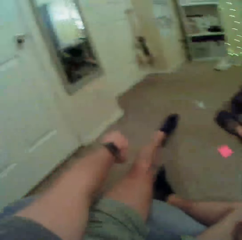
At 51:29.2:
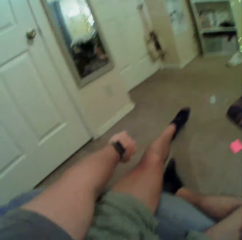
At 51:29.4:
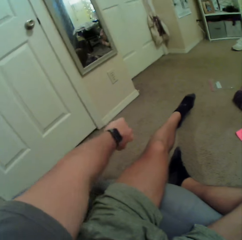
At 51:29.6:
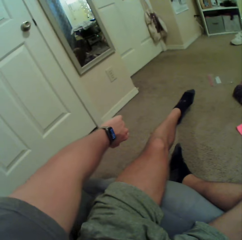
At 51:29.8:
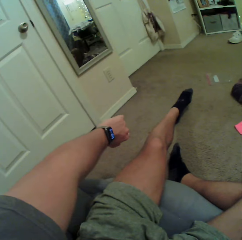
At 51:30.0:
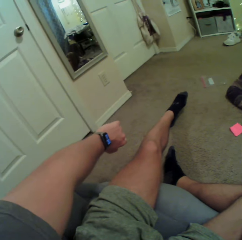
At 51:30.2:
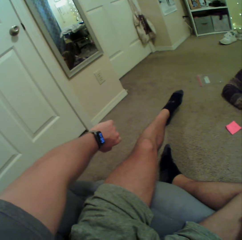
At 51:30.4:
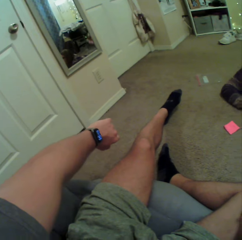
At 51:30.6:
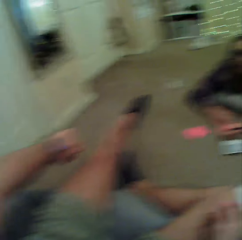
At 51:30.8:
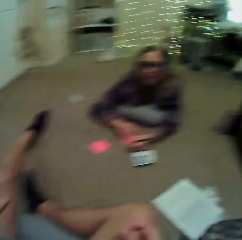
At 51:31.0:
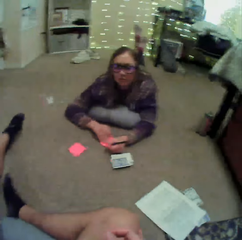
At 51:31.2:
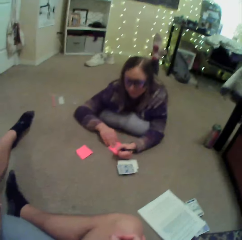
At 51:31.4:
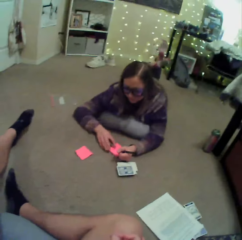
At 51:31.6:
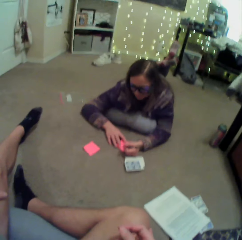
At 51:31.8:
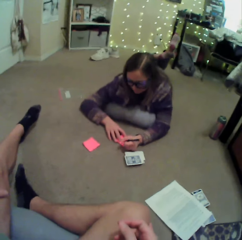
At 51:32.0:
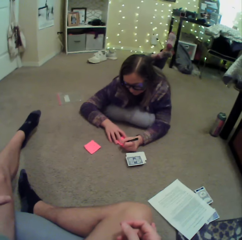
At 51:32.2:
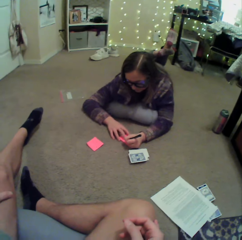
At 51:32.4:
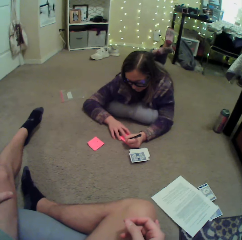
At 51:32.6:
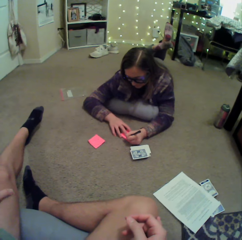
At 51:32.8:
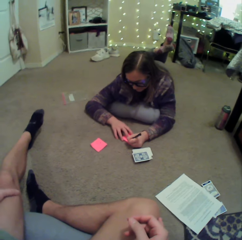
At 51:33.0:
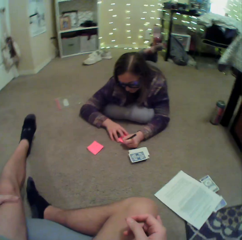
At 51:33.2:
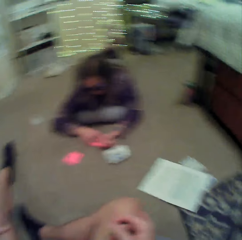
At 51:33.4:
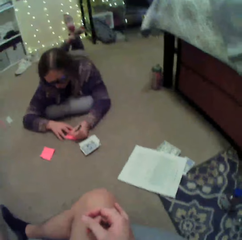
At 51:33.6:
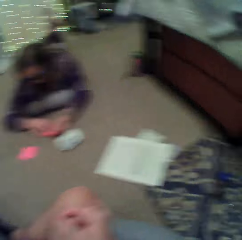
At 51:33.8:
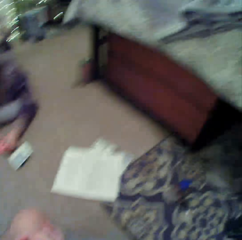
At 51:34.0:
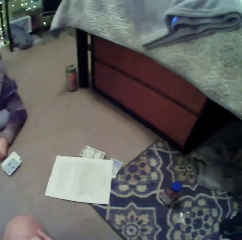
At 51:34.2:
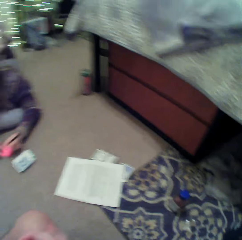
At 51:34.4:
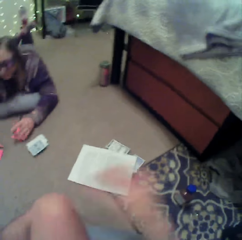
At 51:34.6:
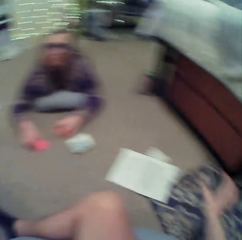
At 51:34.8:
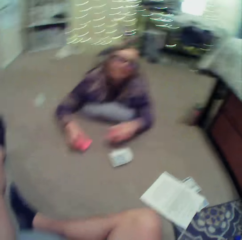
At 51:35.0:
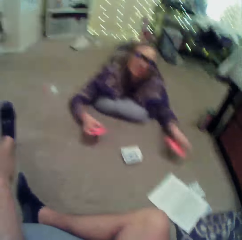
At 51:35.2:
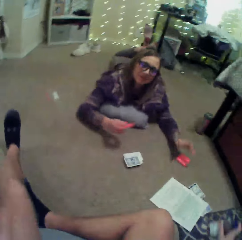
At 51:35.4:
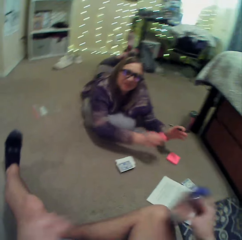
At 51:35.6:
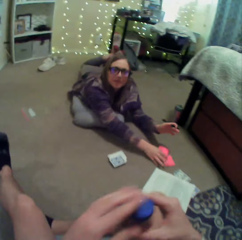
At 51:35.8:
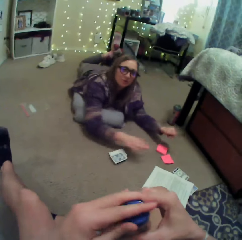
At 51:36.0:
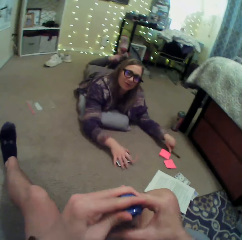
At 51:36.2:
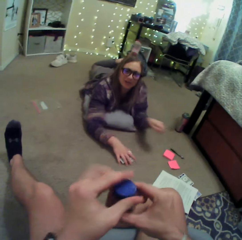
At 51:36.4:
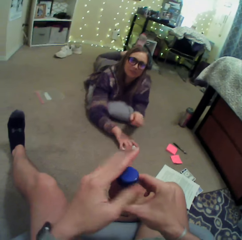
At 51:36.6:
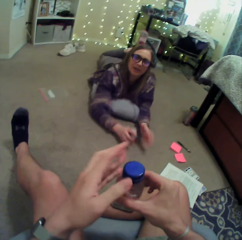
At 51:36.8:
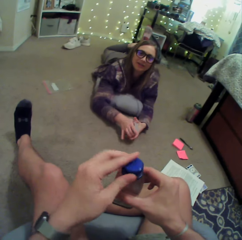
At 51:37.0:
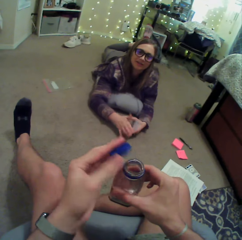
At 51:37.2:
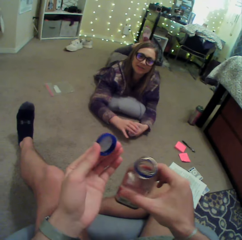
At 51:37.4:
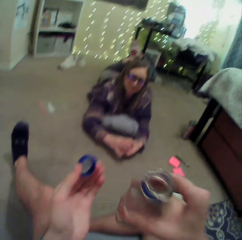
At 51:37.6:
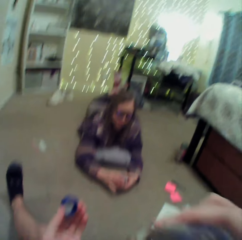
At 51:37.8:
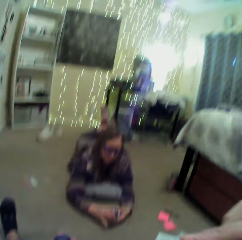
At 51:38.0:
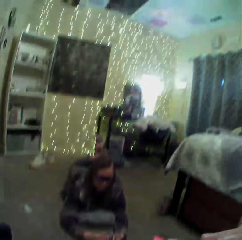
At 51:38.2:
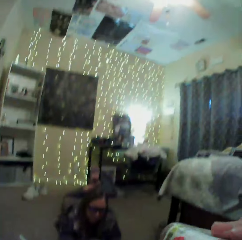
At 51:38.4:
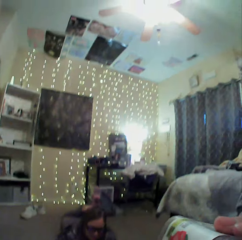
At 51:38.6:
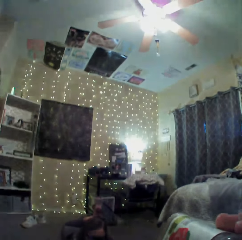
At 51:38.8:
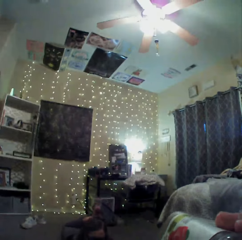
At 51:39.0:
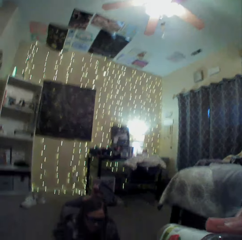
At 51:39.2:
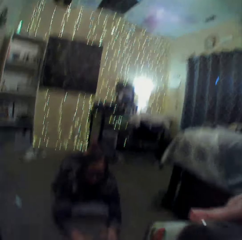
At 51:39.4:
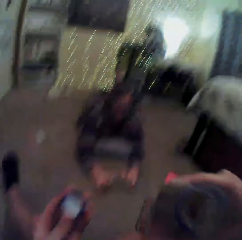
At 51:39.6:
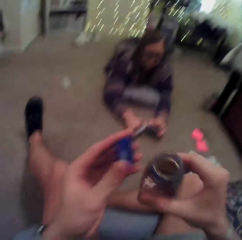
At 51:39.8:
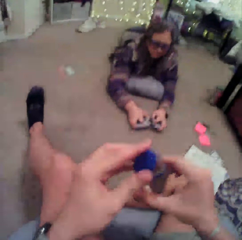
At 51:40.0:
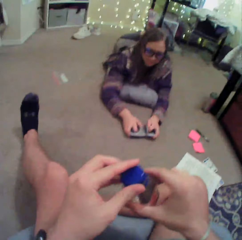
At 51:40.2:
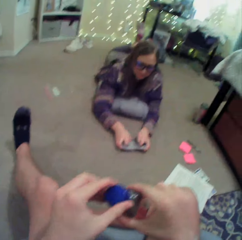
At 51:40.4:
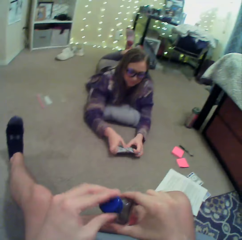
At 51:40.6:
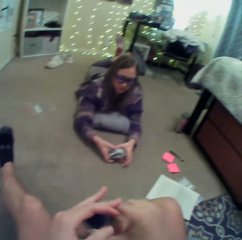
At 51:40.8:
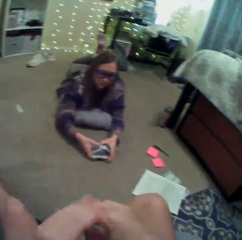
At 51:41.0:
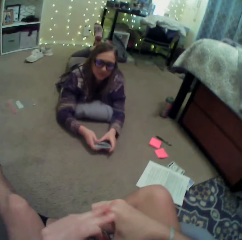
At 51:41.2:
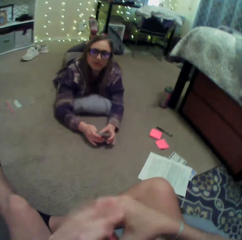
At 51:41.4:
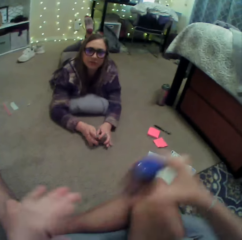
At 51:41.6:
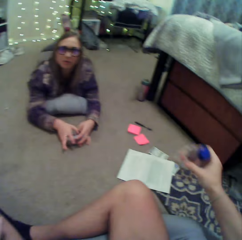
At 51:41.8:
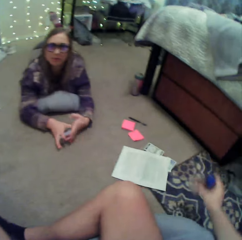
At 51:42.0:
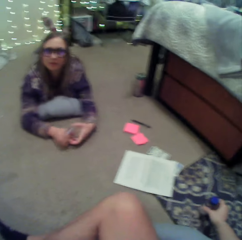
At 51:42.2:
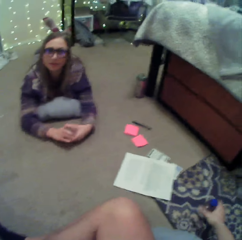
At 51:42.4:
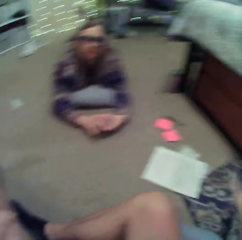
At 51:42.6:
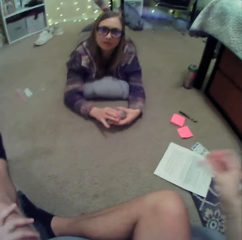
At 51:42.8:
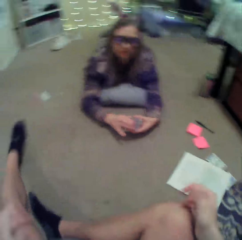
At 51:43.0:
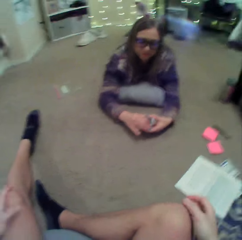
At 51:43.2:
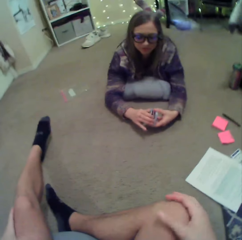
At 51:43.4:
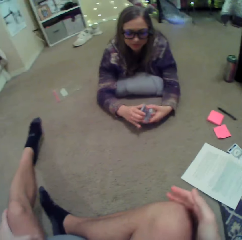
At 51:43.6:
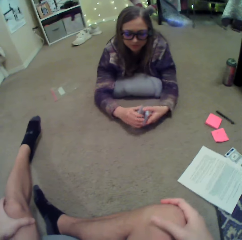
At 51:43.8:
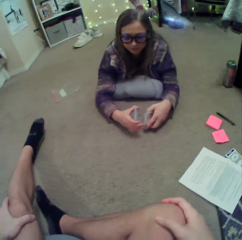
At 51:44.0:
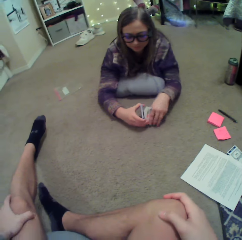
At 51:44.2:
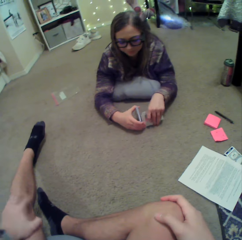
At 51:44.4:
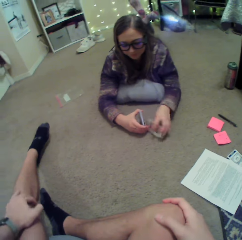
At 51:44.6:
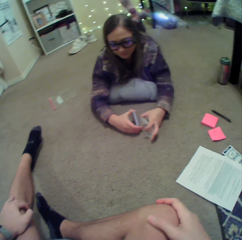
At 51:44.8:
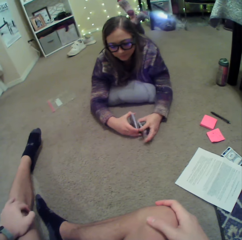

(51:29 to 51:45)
The camera wearer checks his wrist watch. He moves his hand. He moves his hand again. A lady picks up the paper. The camera wearer picks up a bottle of water. The lady puts the notebook down. The camera wearer puts the paper down. The lady moves the sticky note. The camera wearer holds the bottle. The lady puts the pen down and picks up the cards. The camera wearer opens the bottle and drinks the water. The lady arranges the cards. The camera wearer closes the bottle. The lady shuffles the cards. The camera wearer puts down the bottle.

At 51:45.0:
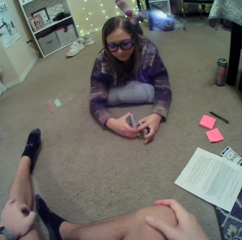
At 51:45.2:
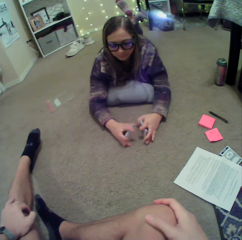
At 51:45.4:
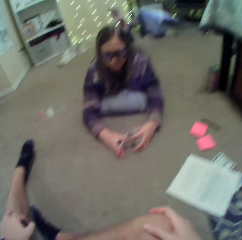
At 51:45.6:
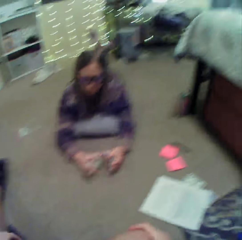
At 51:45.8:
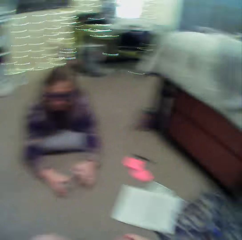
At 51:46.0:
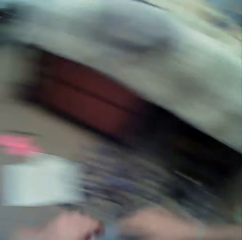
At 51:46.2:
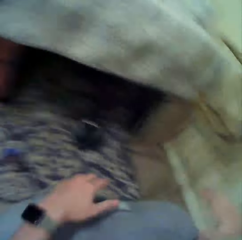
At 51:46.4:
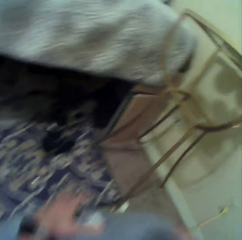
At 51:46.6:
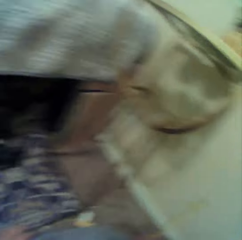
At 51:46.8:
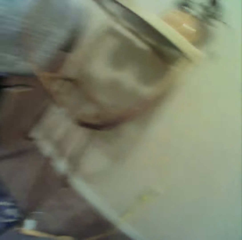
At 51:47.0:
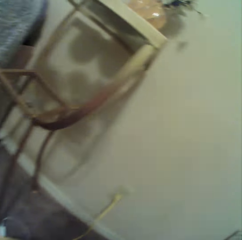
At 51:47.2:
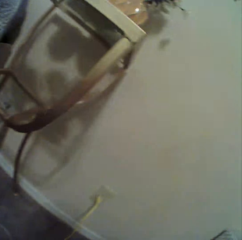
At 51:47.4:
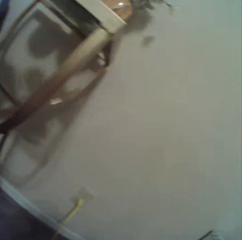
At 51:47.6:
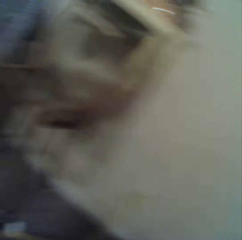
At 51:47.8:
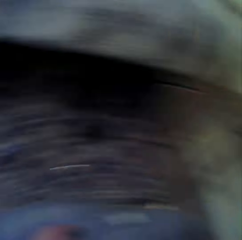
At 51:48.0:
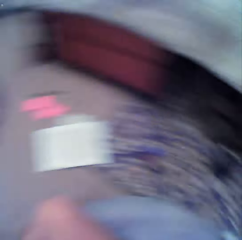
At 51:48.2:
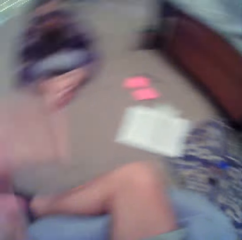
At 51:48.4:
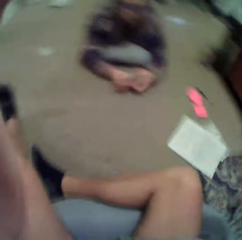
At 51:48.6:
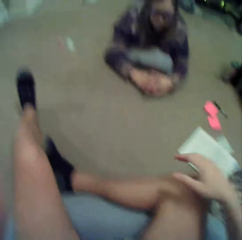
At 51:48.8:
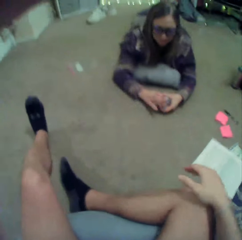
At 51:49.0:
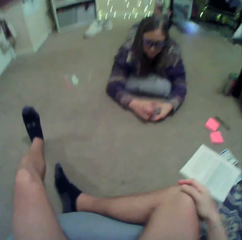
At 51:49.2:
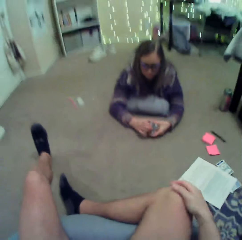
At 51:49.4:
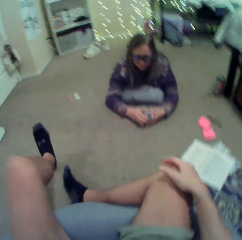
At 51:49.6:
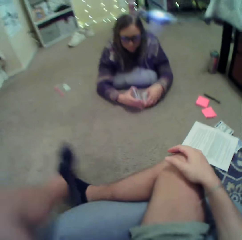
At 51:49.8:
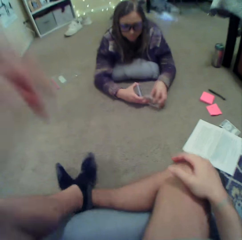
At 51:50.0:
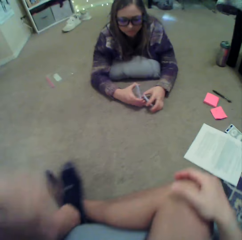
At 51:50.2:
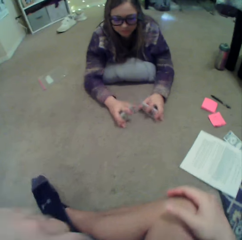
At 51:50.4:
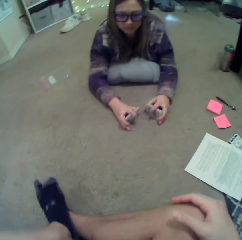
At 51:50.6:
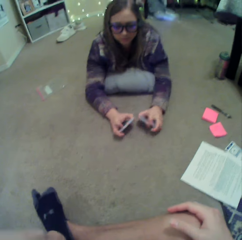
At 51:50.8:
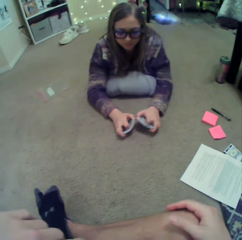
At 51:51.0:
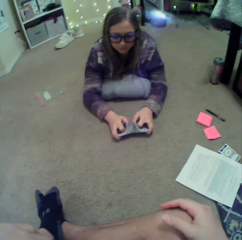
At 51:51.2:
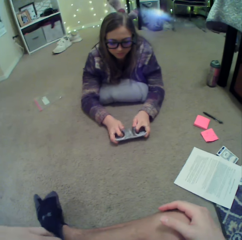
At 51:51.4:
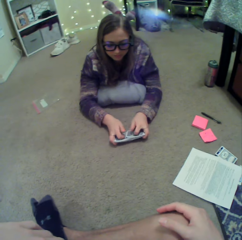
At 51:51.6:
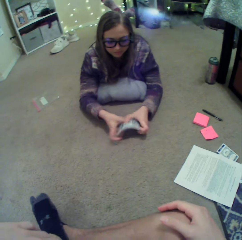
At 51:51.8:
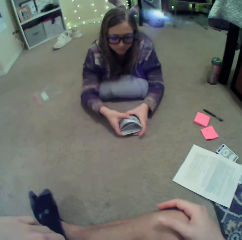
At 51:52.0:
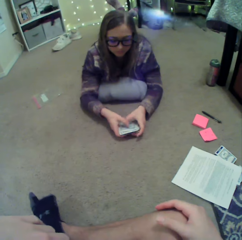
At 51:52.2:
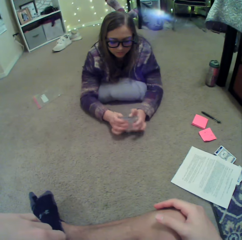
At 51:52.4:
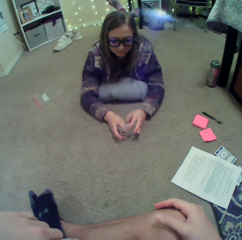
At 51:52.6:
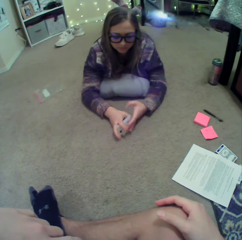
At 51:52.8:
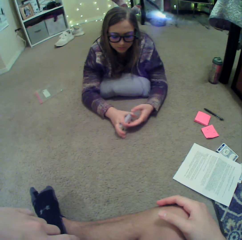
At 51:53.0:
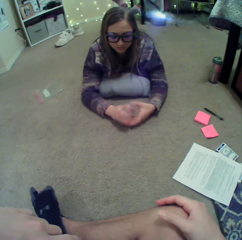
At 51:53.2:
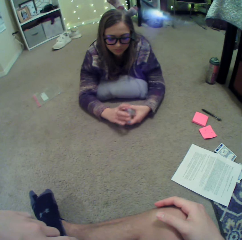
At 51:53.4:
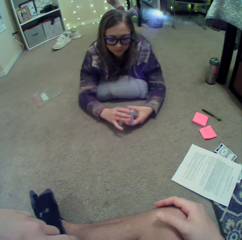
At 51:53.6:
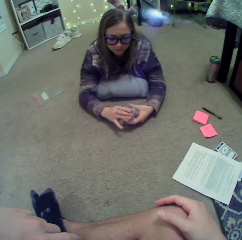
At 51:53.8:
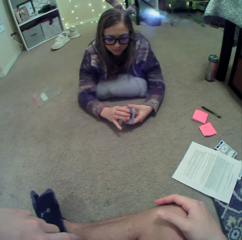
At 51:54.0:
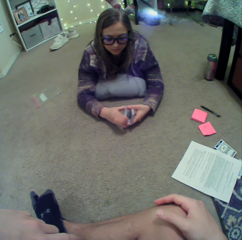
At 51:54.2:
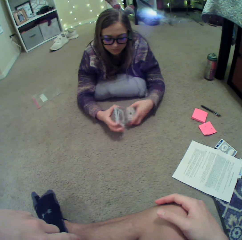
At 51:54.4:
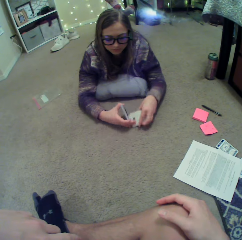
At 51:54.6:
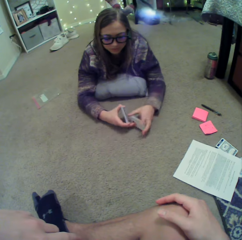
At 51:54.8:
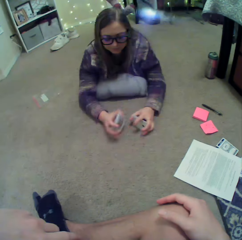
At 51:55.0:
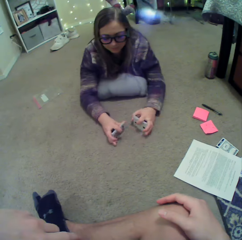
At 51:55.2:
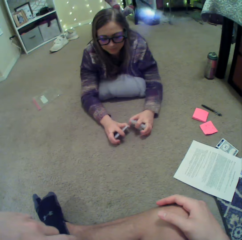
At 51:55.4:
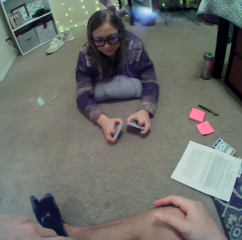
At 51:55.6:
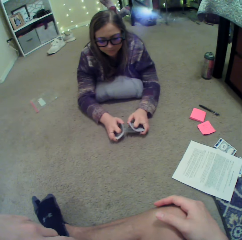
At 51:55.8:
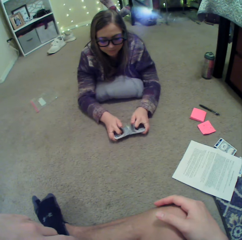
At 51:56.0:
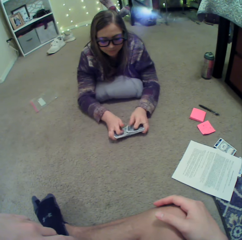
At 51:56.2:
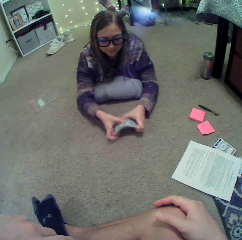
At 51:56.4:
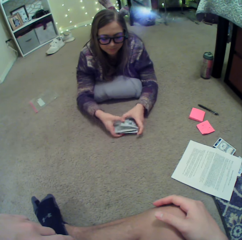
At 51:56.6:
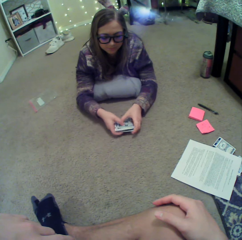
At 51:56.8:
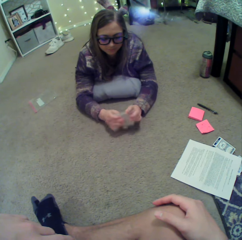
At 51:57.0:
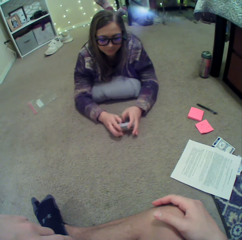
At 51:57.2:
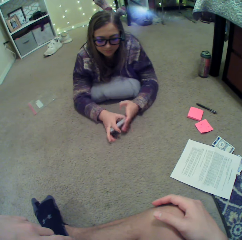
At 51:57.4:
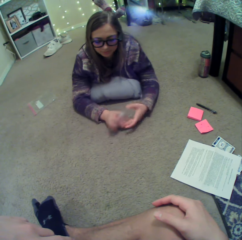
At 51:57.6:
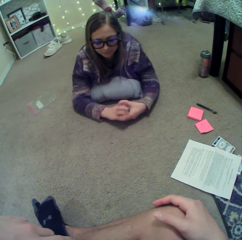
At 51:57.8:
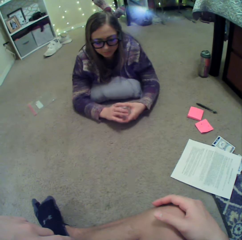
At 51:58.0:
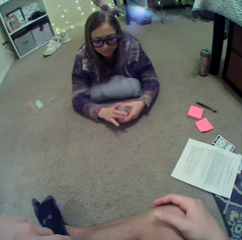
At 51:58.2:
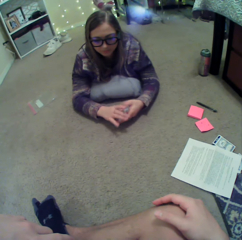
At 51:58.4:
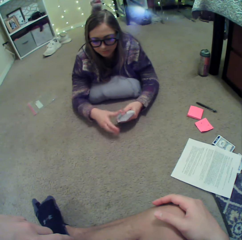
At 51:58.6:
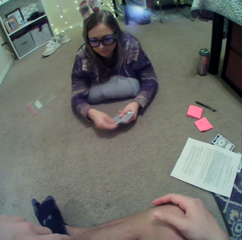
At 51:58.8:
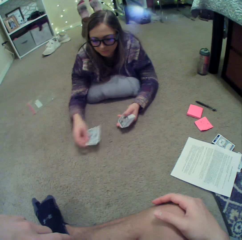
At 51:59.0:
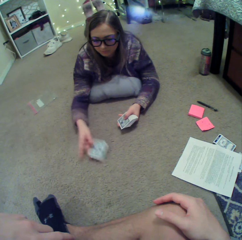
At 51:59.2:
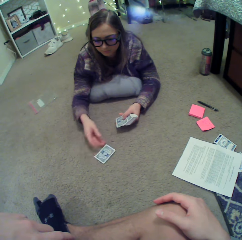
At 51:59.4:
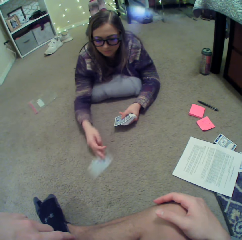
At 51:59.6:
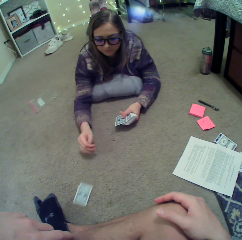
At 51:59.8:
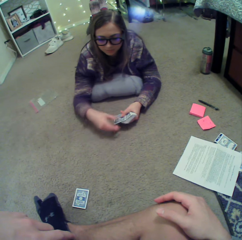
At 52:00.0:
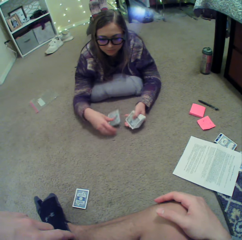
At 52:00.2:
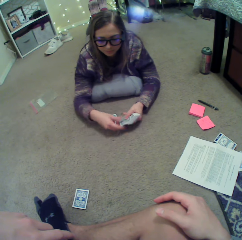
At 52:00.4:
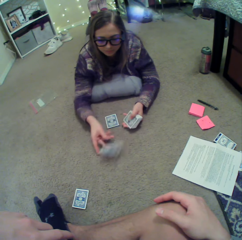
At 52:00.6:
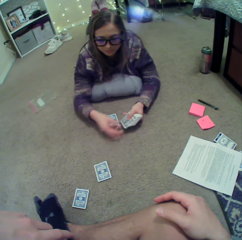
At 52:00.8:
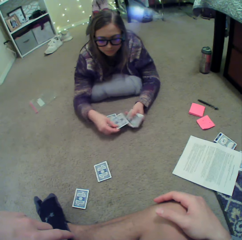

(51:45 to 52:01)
The camera wearer moves his hands. He looks on the other side and moves his leg. A lady puts the cards down and distributes the cards.
